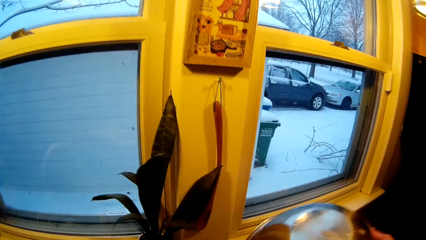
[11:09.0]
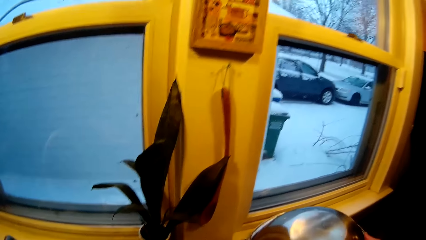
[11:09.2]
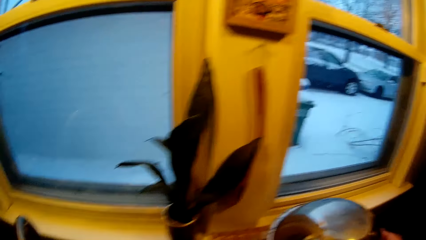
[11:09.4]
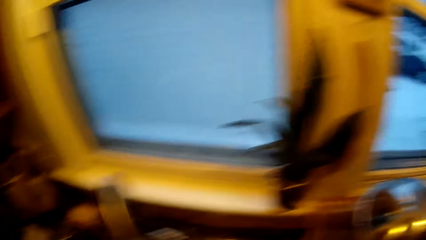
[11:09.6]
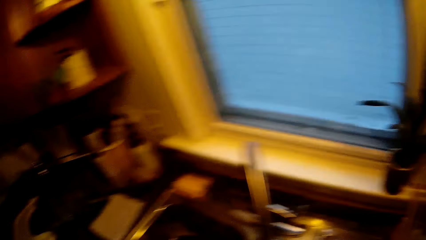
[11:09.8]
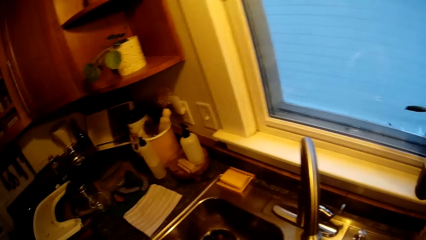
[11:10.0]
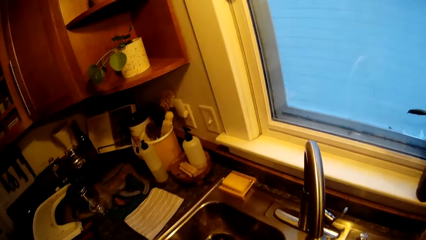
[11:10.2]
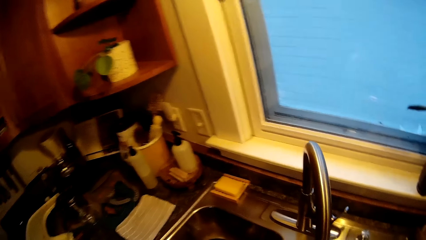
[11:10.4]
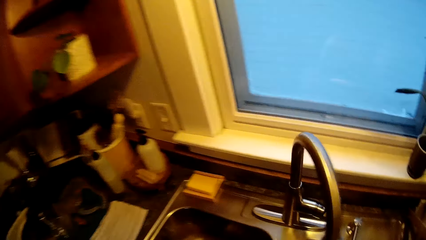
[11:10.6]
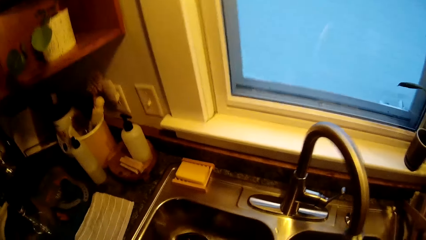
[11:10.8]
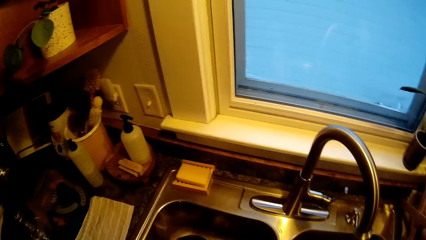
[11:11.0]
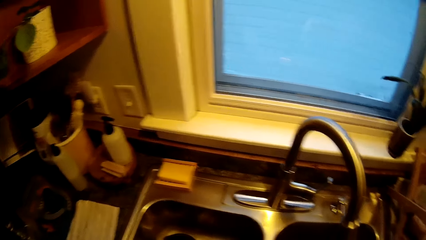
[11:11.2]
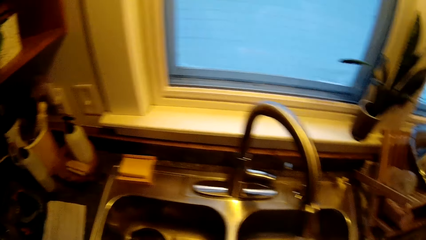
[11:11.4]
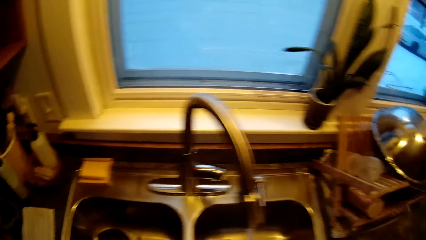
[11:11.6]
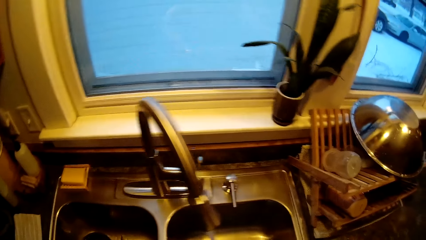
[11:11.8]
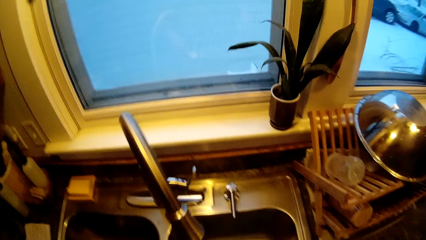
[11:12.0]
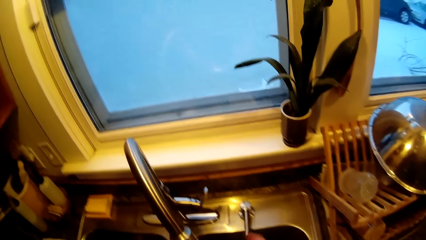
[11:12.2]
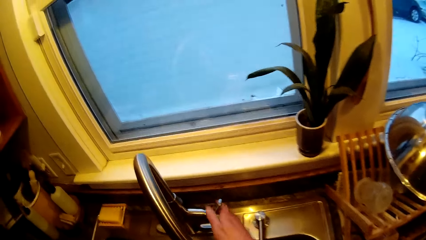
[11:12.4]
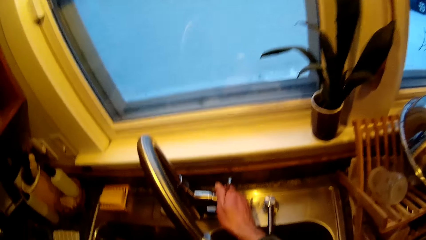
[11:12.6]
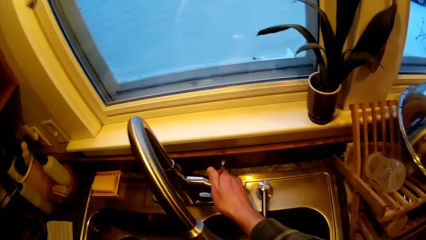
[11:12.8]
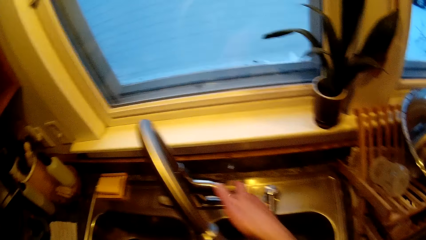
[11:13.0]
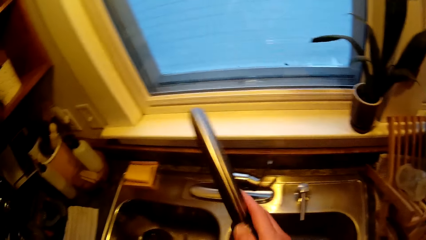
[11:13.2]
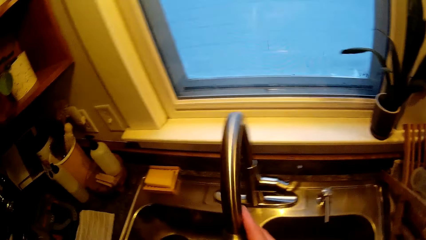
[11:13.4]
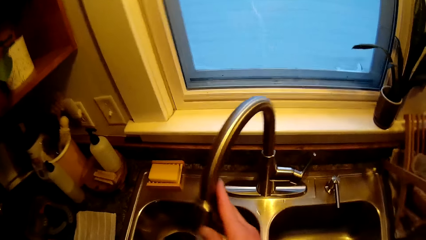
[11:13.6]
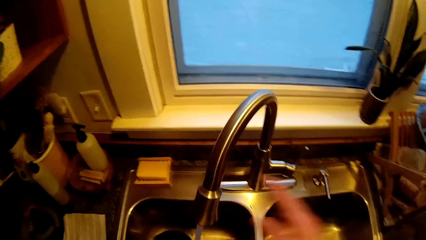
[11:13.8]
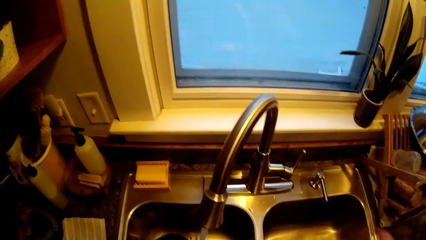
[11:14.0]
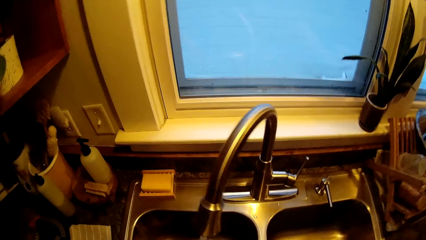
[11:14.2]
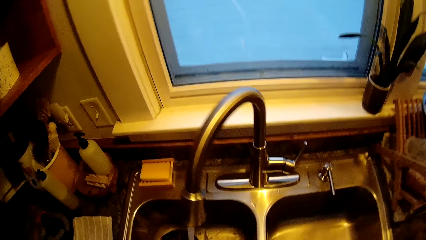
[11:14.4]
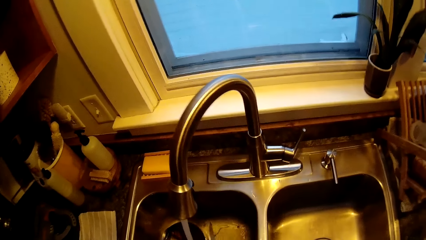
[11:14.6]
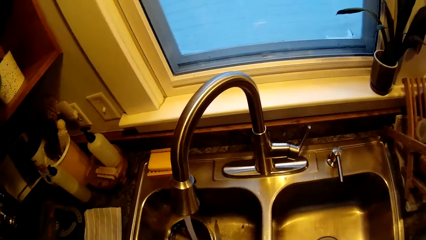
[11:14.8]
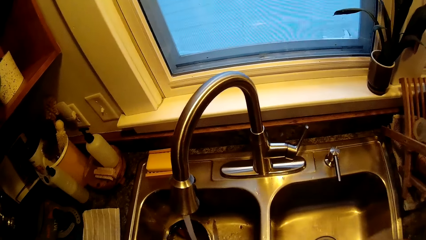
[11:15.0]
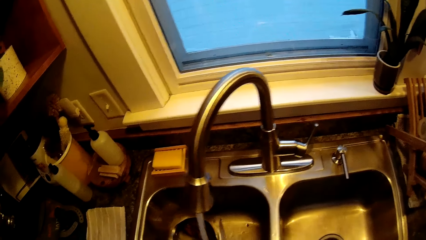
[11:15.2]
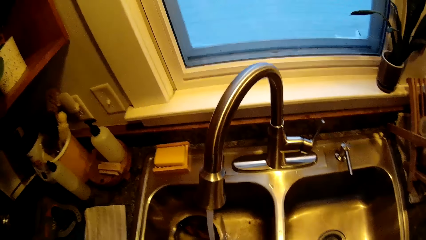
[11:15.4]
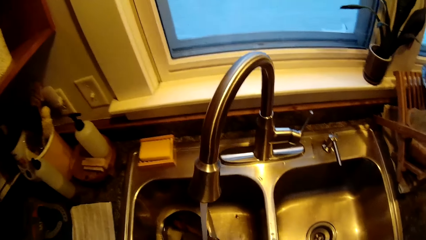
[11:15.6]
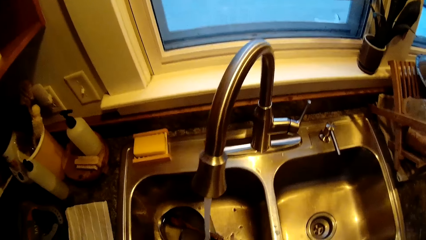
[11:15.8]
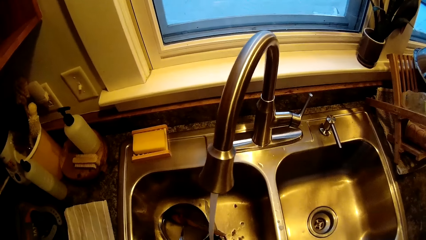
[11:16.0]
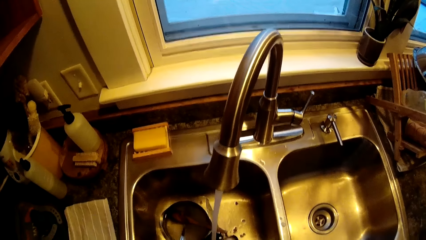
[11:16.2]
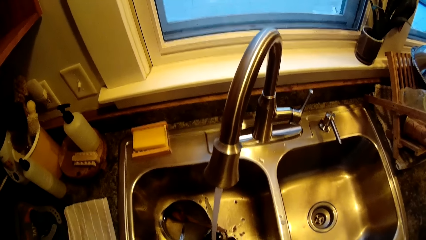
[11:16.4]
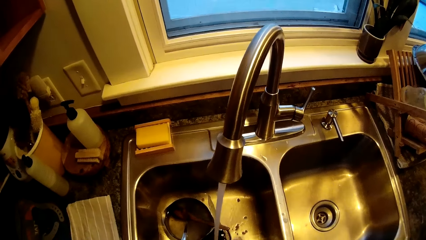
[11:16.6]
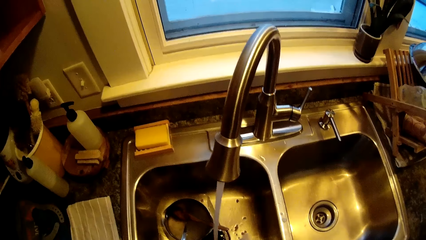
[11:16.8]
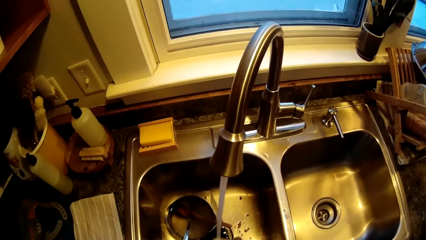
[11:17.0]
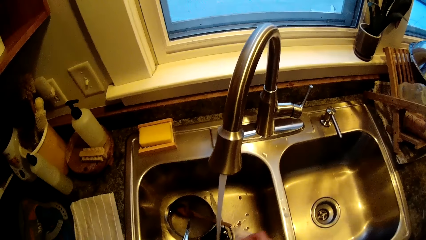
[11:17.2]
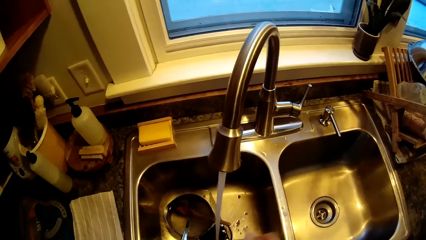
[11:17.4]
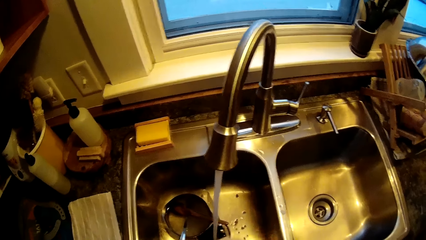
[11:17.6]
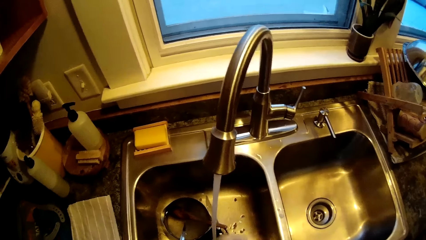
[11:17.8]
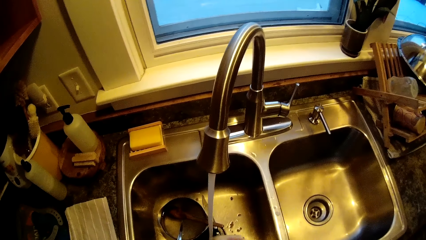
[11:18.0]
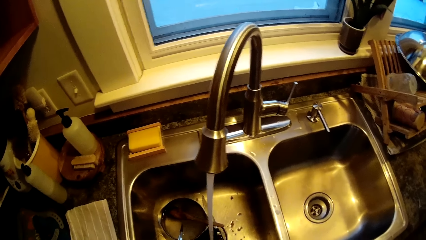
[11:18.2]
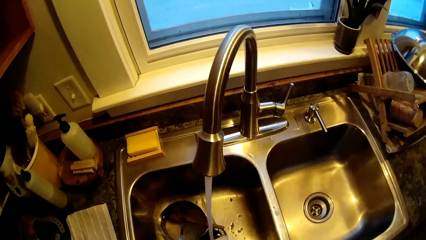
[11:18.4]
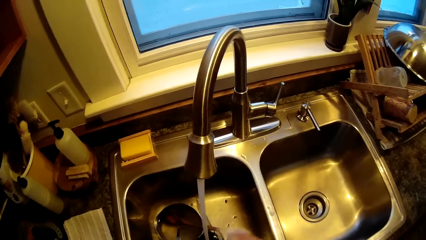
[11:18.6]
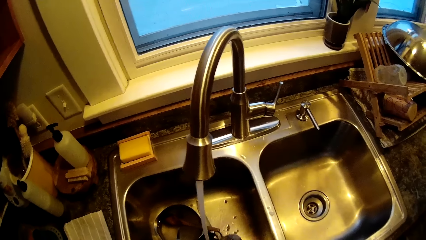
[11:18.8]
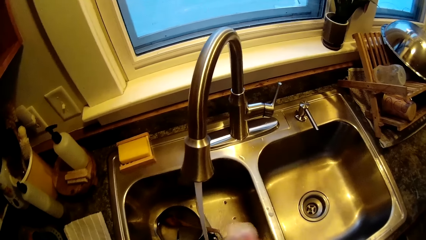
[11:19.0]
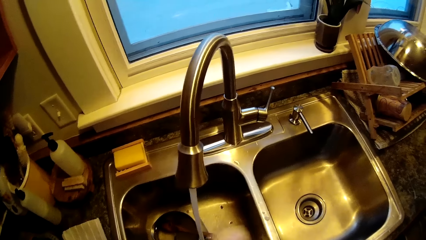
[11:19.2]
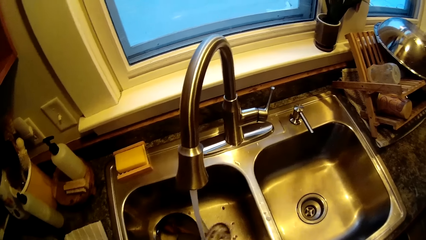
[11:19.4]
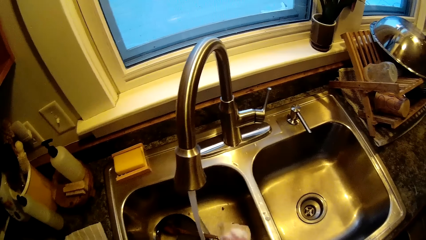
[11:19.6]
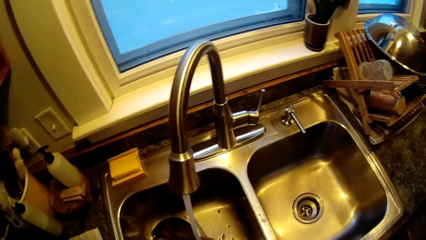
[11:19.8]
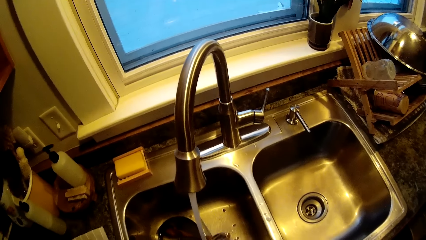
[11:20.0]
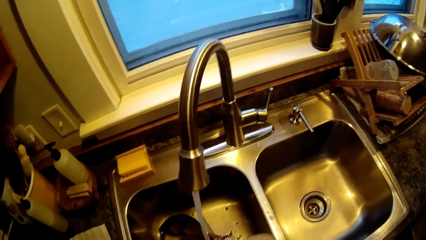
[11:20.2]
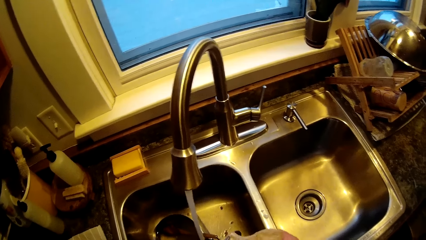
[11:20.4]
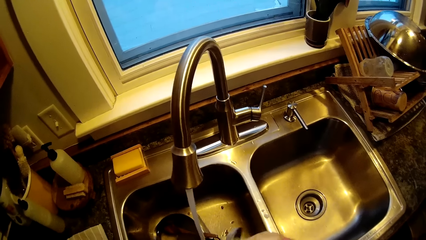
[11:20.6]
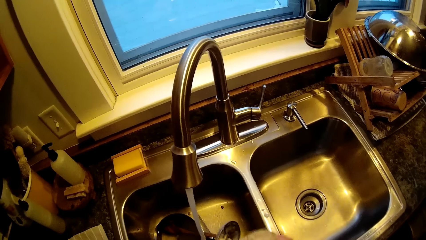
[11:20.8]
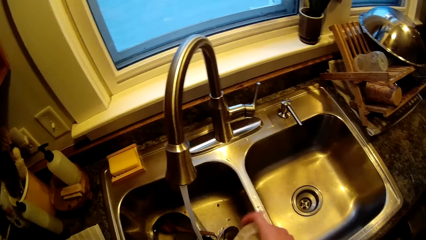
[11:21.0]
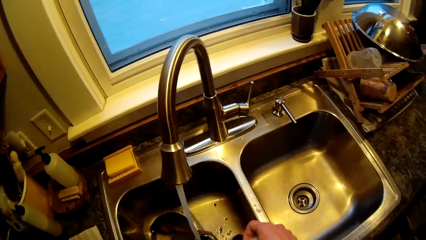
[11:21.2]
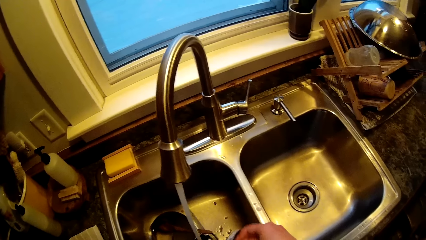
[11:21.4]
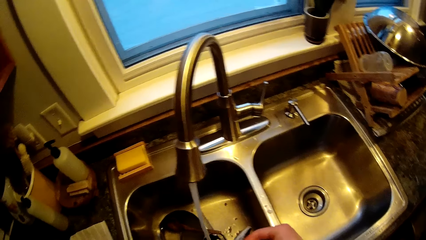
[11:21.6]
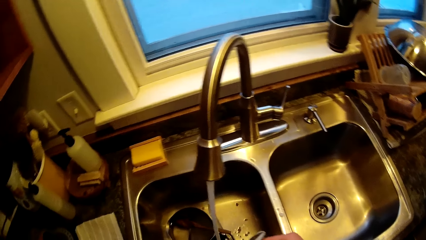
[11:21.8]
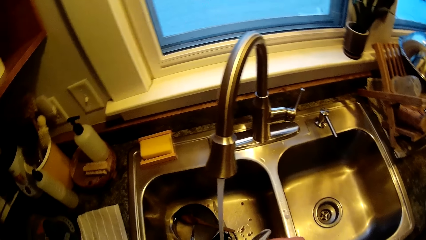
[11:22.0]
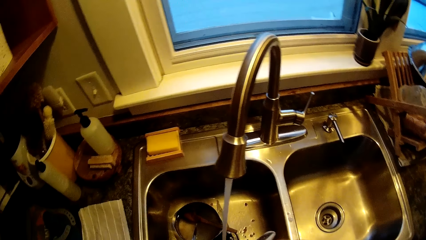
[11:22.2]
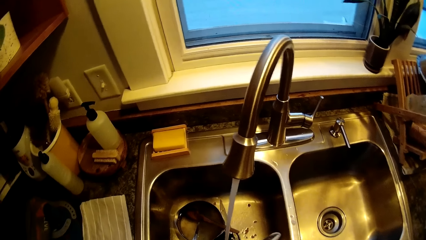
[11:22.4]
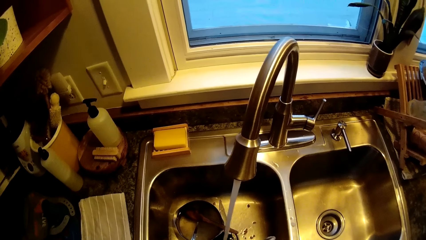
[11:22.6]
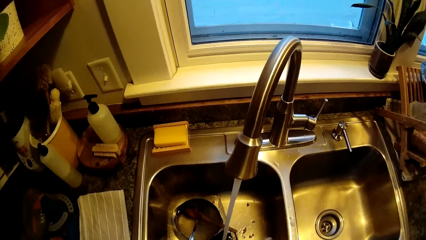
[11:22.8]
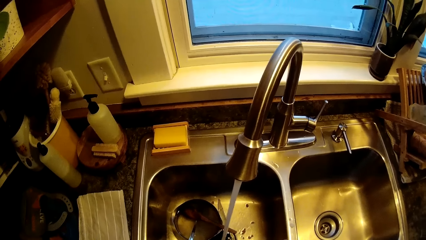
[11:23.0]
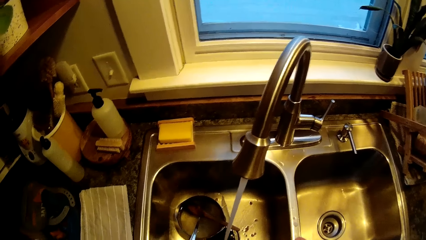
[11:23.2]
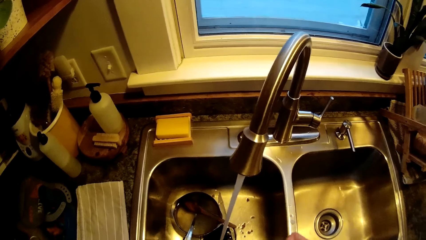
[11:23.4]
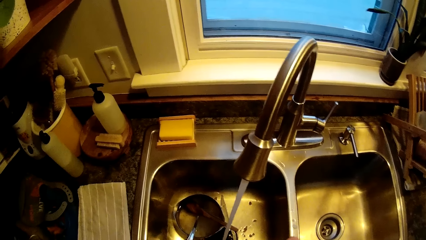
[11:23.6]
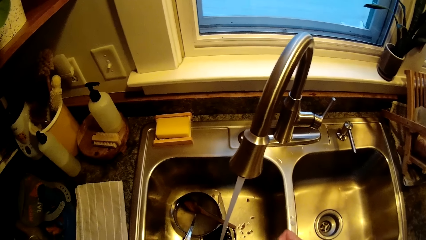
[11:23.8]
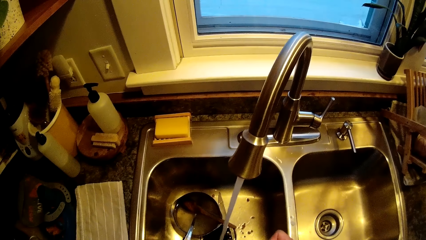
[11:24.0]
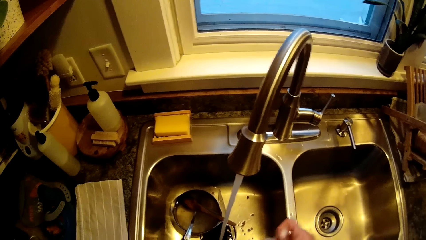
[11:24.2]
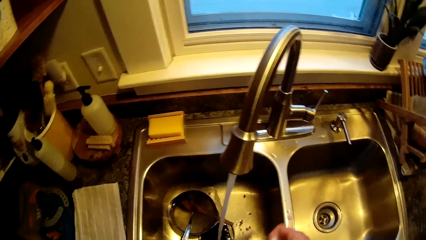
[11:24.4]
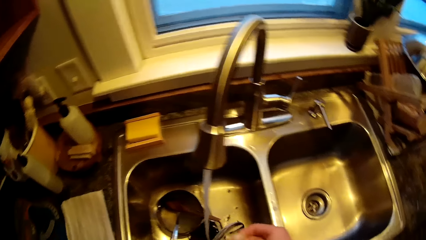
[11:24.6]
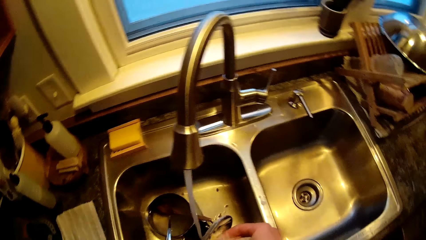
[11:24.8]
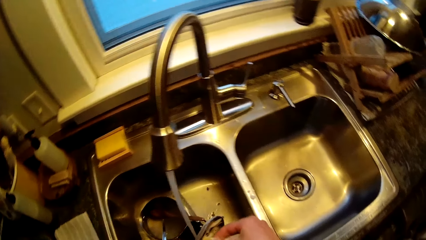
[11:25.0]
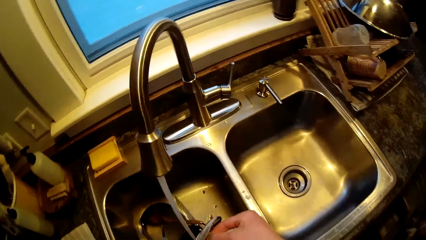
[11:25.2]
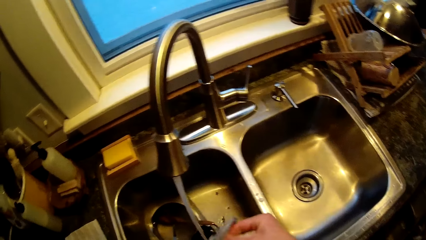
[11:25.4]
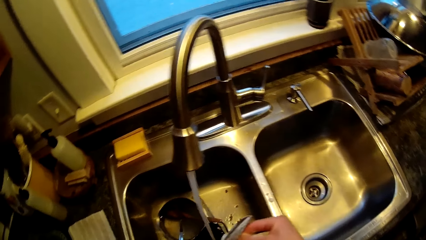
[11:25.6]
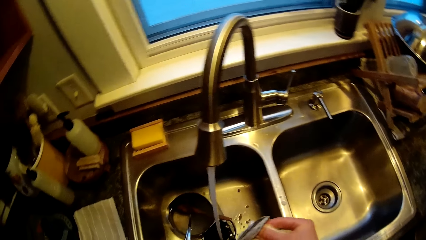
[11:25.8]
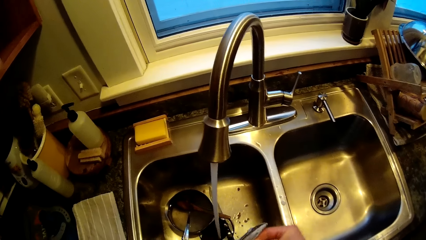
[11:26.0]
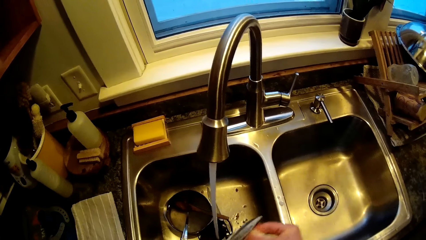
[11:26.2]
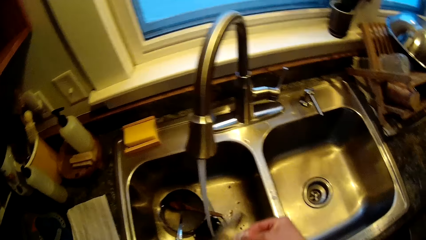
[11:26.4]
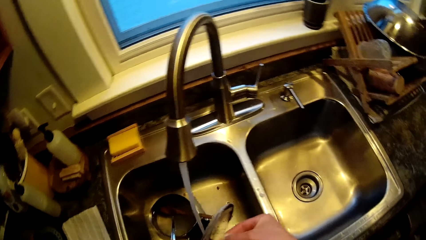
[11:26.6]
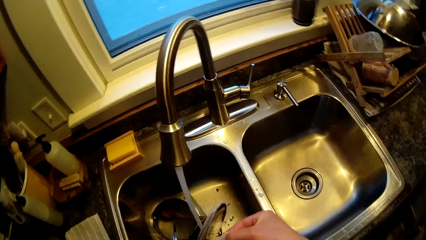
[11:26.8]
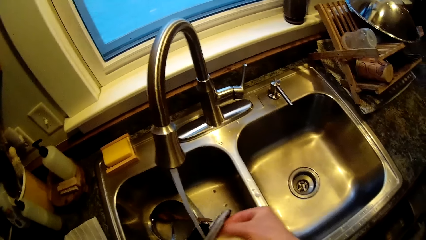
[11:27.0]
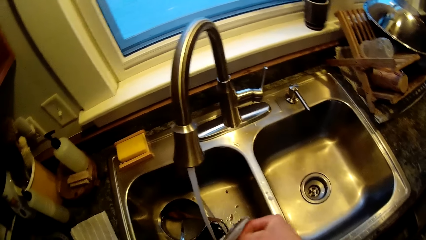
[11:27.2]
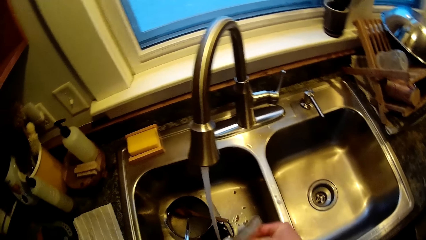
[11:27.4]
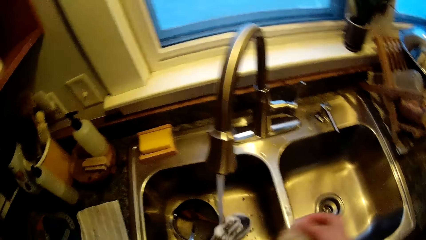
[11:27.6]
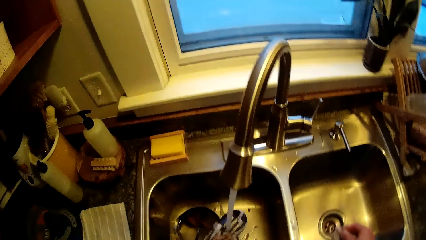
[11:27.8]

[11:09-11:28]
The camera wearer puts the pot cover in a rack with his right hand. He regulates the tap with his right hand. He adjusts the tap with his right hand. He opens the kitchen tap. He washes a spatula or cutlery with a sponge with both hands in the kitchen sink.
